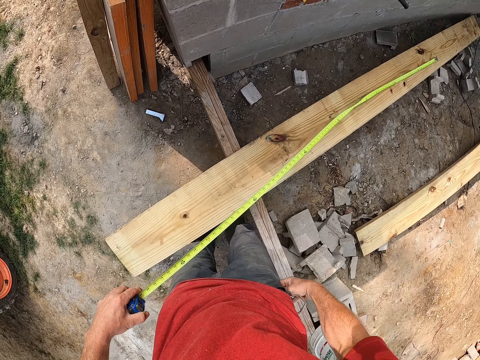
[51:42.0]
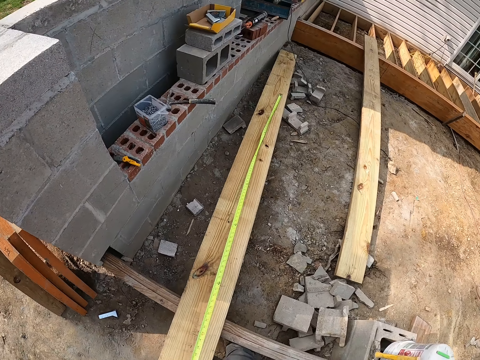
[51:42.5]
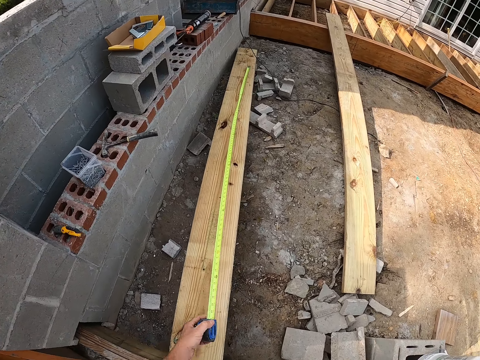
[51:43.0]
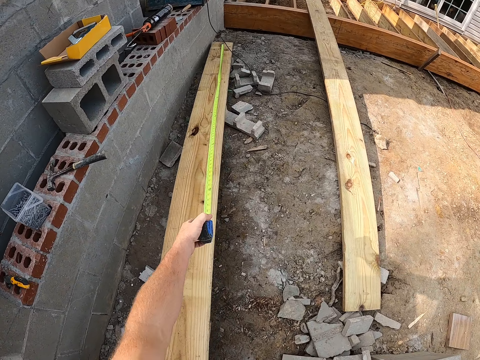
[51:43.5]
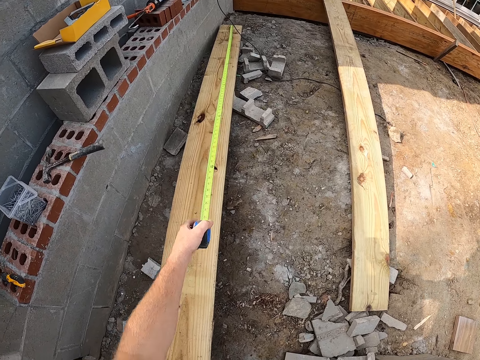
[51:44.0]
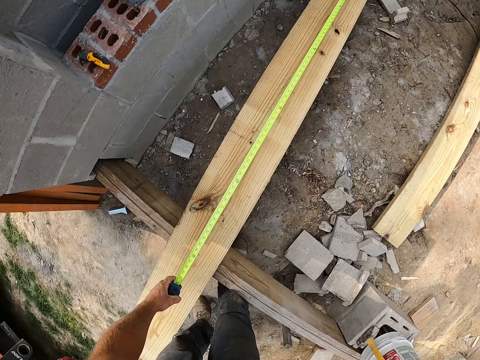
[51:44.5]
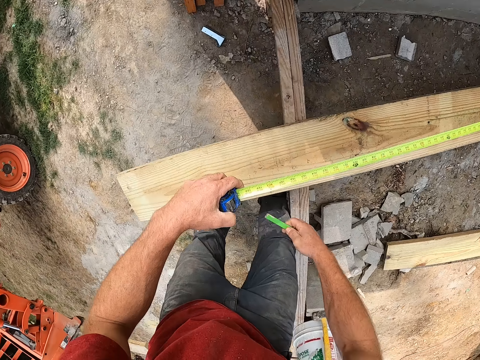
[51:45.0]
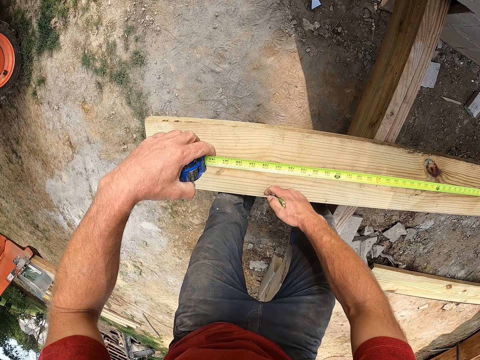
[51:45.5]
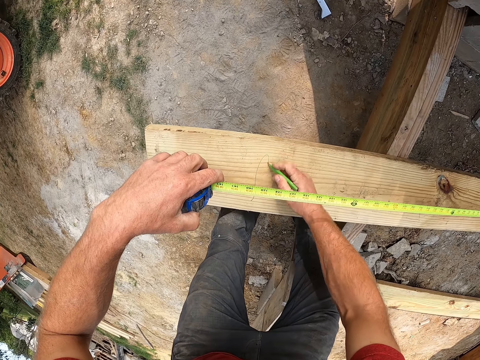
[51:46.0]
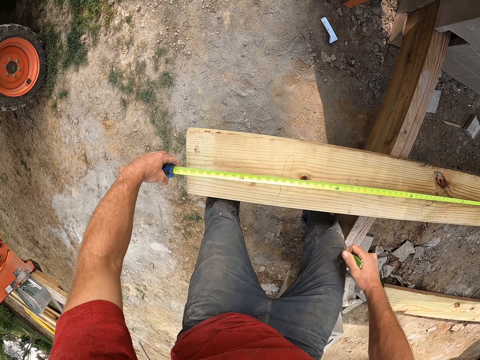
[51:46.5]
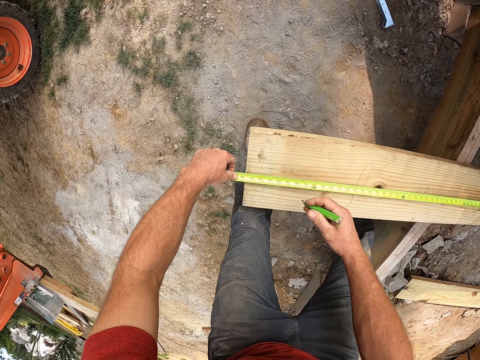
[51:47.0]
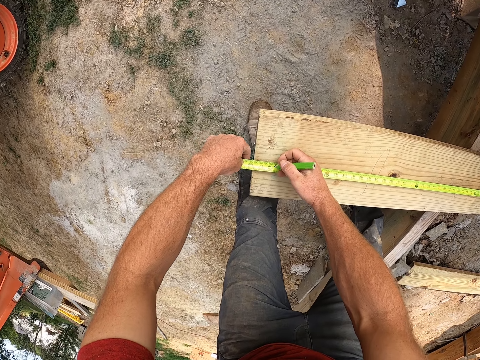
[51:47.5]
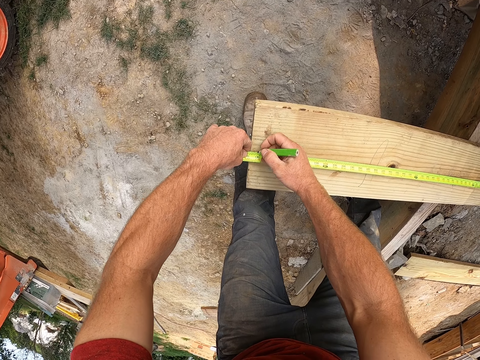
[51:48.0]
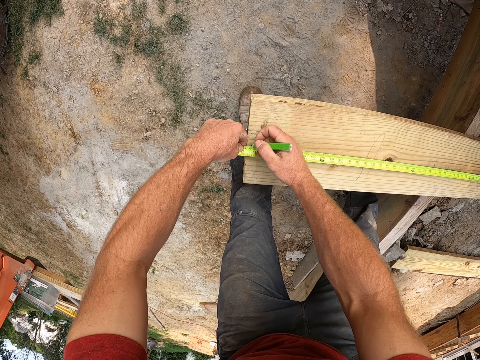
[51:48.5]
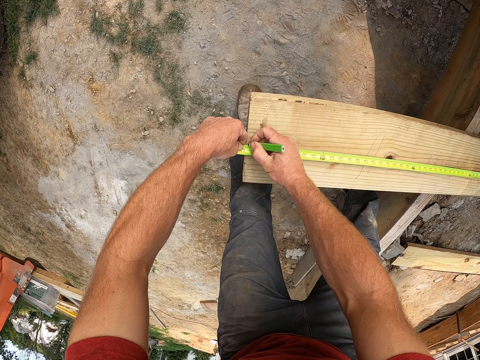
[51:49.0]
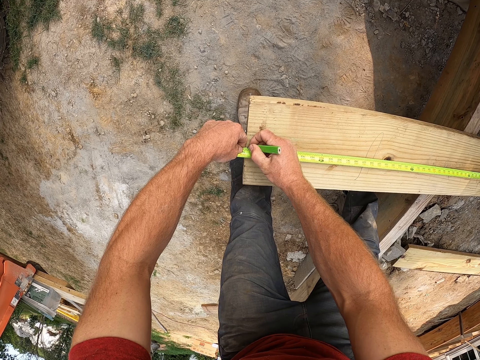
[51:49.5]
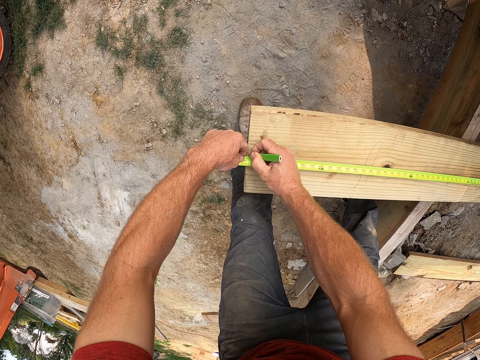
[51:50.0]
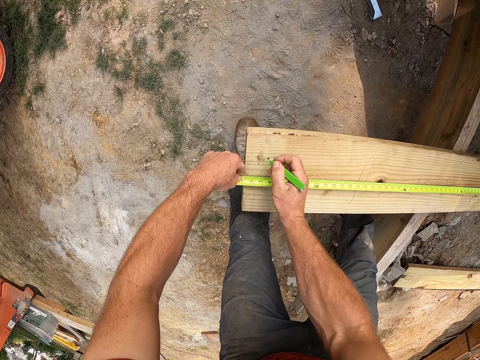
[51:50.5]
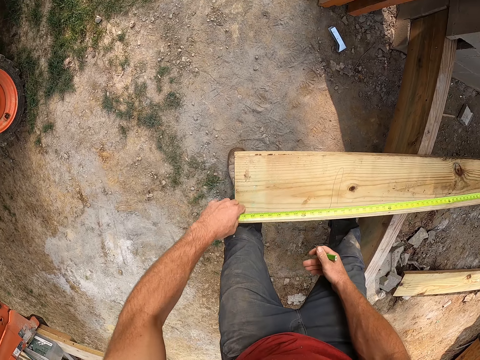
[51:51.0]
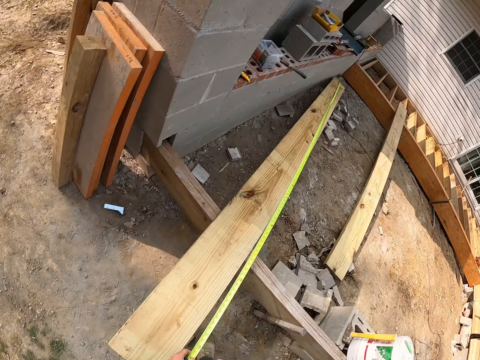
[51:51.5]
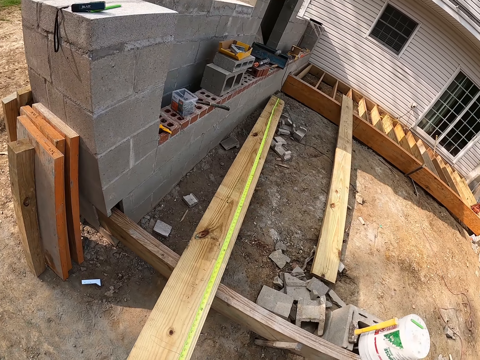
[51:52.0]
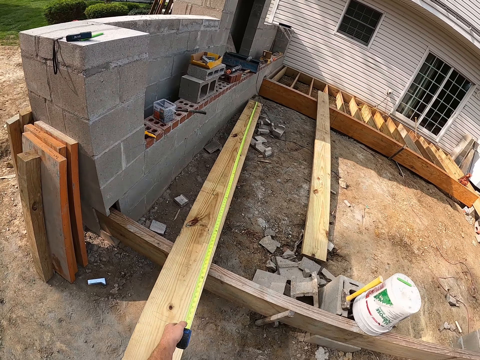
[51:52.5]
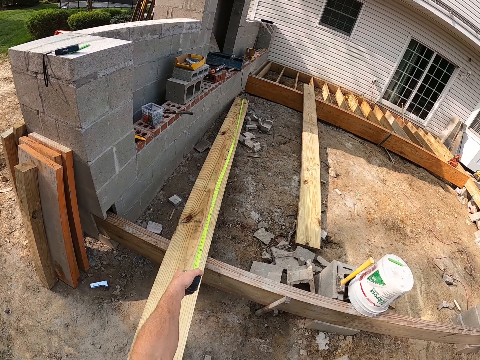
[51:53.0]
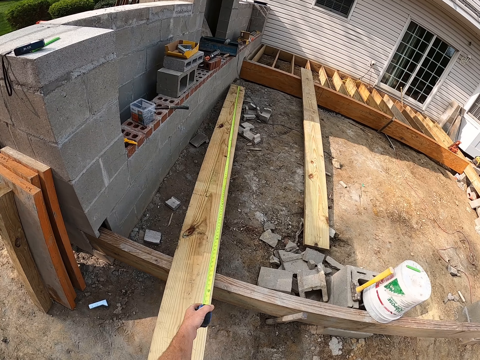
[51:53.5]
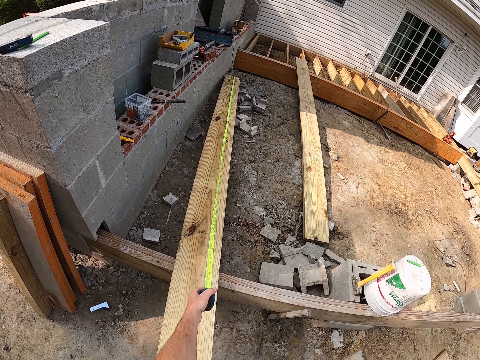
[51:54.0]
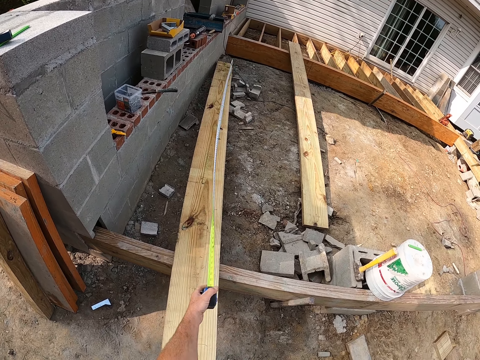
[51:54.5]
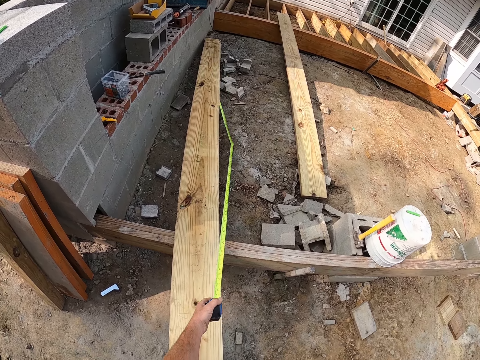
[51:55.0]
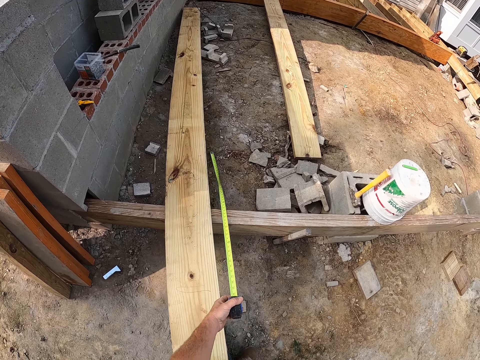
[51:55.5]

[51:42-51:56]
The camera wearer measures the wooden rail with a tape measure. They write on the plank with the pencil. They mark out on the plank. They retract the measuring tape.

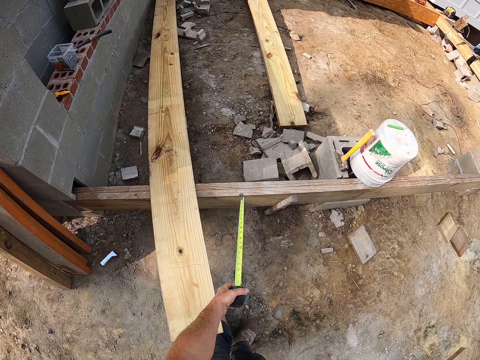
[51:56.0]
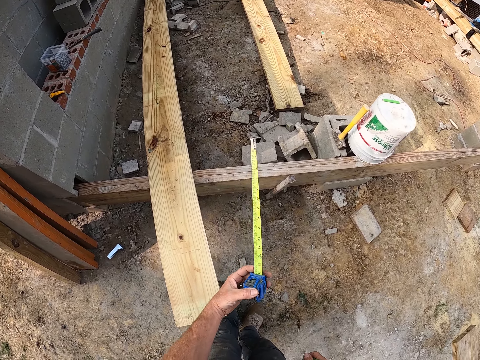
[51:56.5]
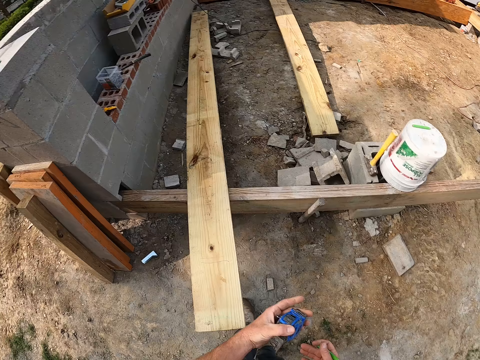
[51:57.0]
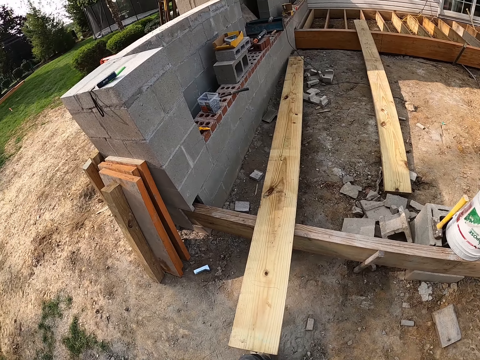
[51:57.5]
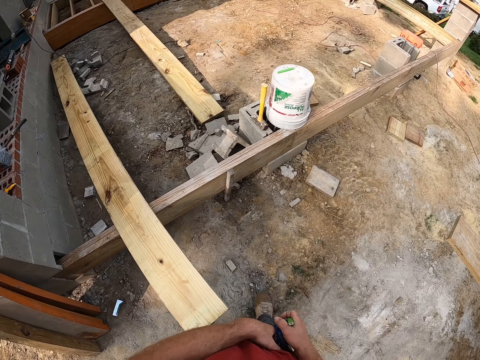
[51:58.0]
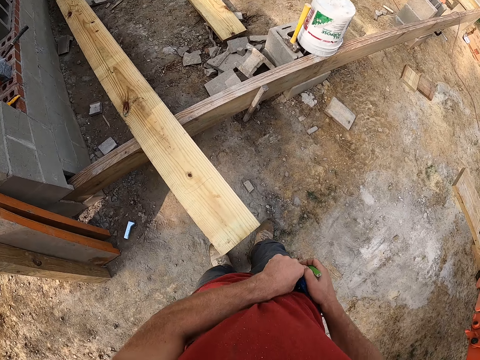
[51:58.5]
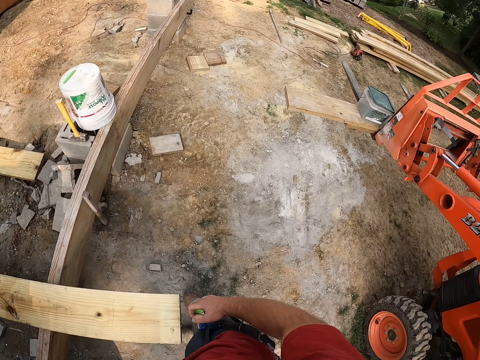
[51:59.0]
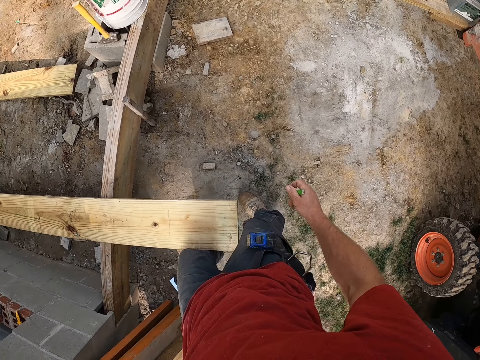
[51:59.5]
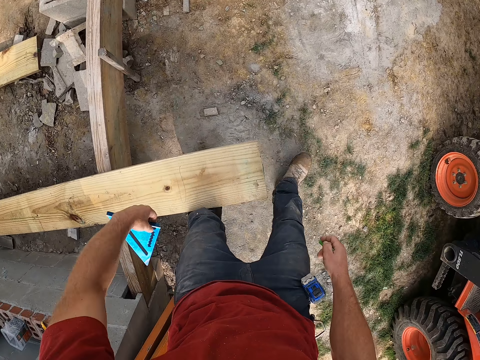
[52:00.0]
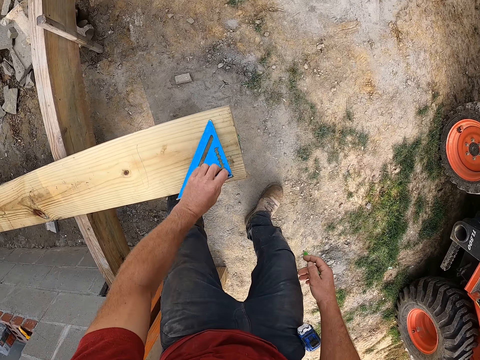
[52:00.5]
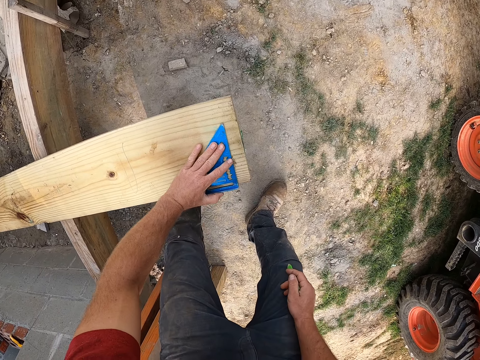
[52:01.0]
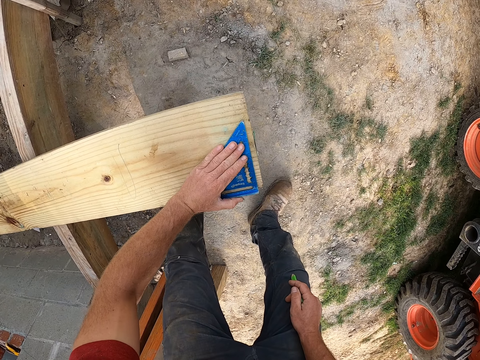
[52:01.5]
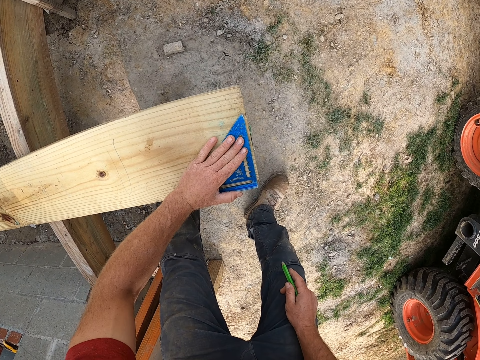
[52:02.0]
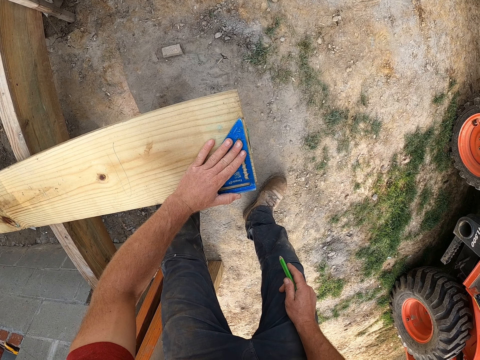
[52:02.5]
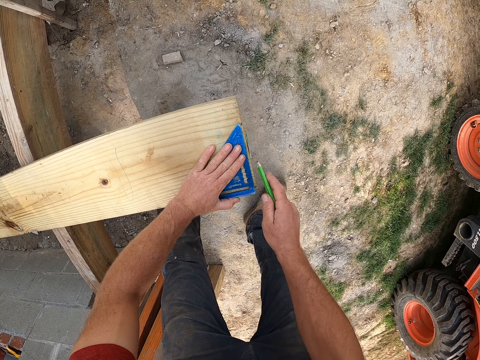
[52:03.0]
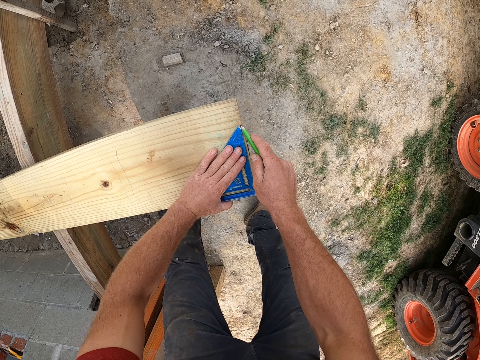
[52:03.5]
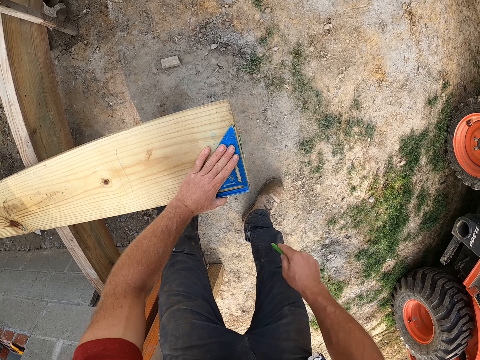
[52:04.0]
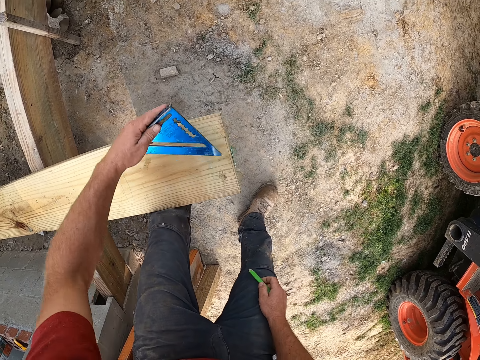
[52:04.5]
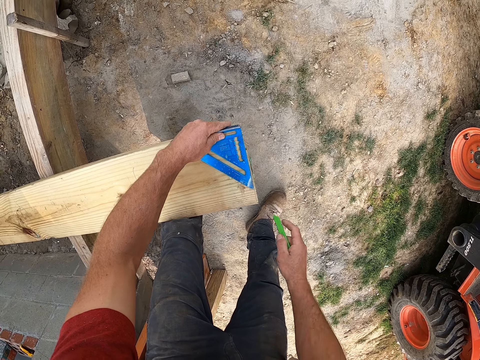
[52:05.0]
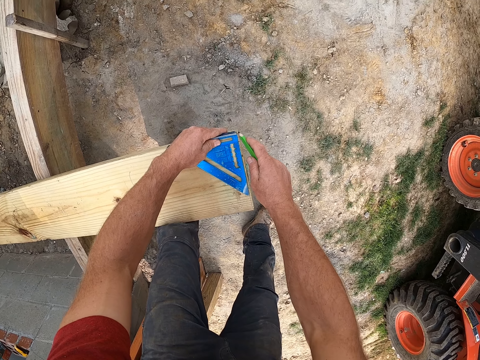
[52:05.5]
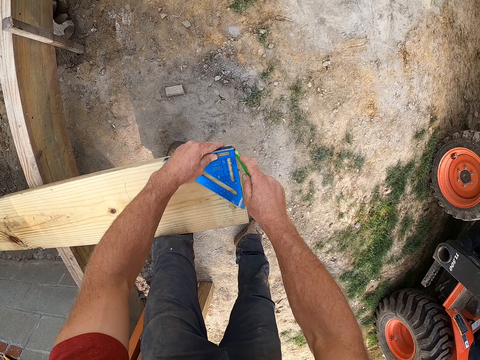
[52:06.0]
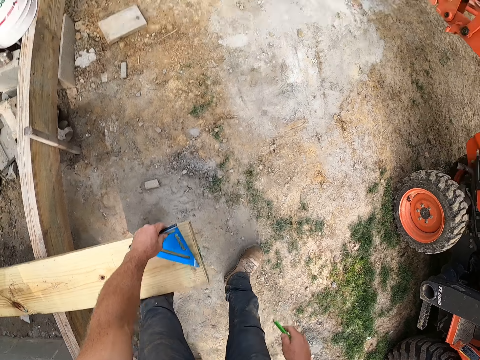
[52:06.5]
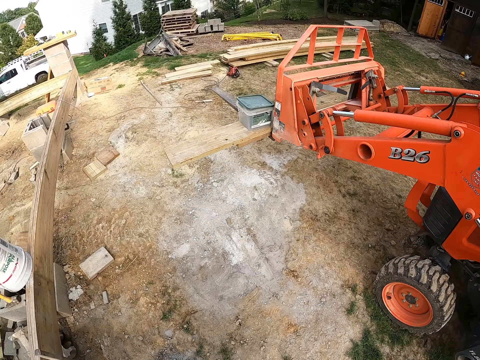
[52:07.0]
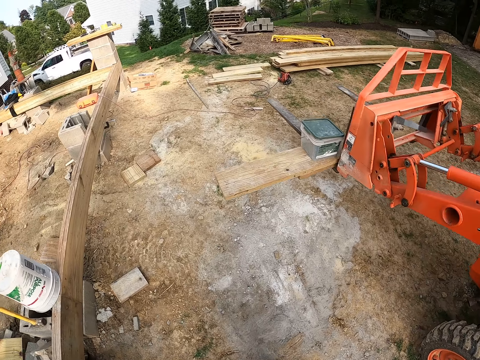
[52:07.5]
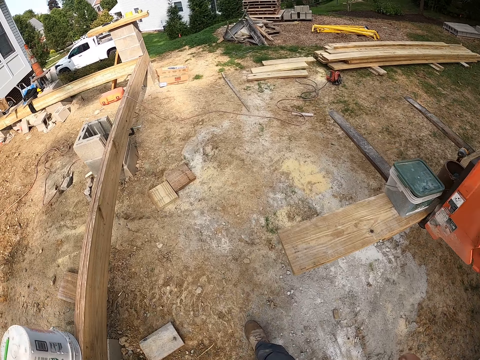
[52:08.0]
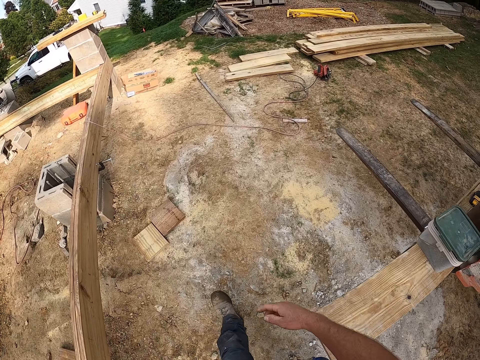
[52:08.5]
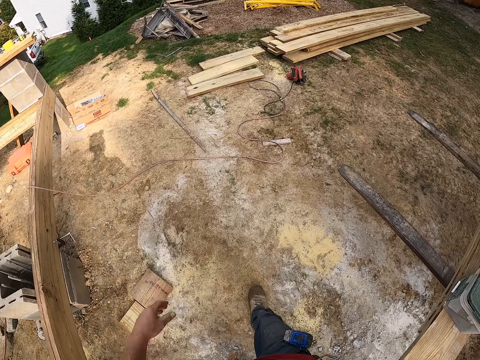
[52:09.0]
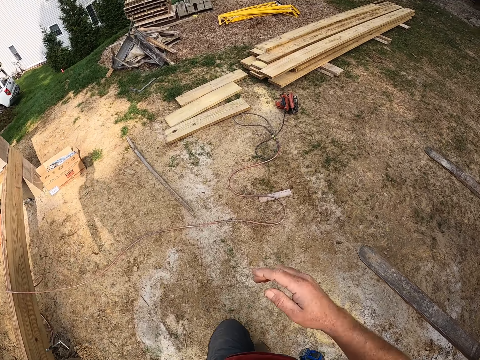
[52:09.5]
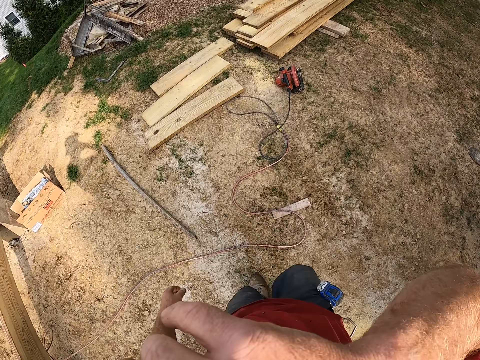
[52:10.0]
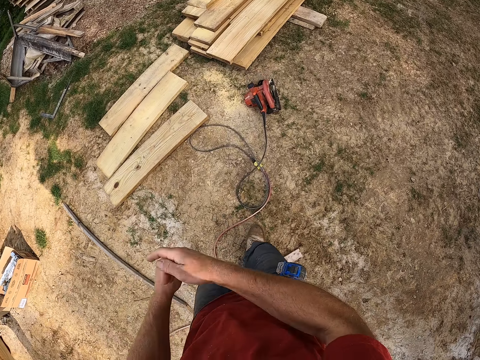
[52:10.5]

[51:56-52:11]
The camera wearer hangs the measuring tape on his trouser. He takes a set square. He places an angle square on the plank. He measures the wooden rail with the set square. He rules a line on the plank with the pencil. He removes the angle square on the plank and positions the angle square on the plank. He measures the wooden rail with the set square. He rules a line on the plank with the pencil. He walks around the compound. He touches his nose with the hand.
